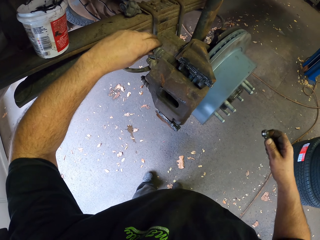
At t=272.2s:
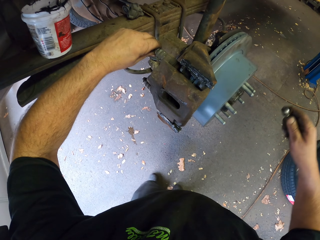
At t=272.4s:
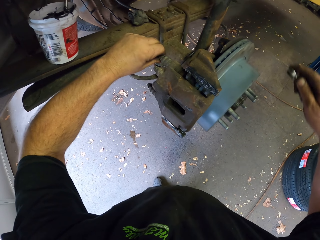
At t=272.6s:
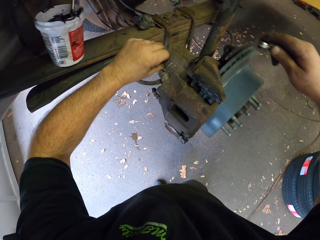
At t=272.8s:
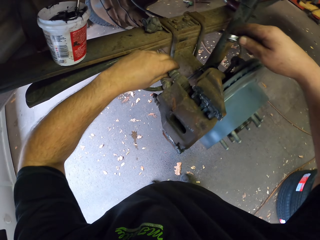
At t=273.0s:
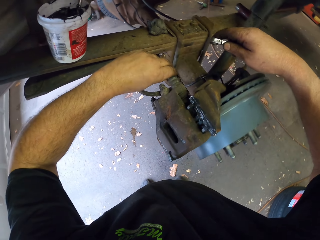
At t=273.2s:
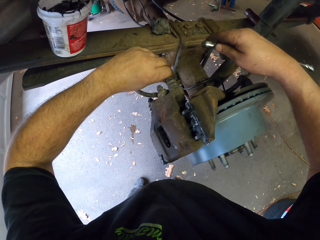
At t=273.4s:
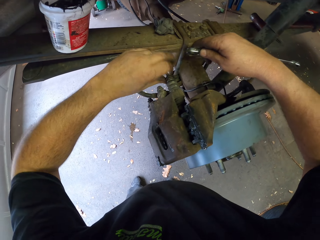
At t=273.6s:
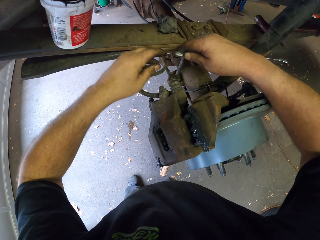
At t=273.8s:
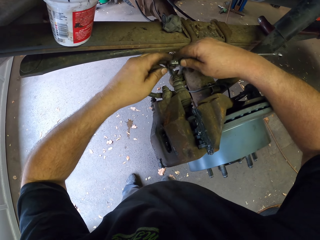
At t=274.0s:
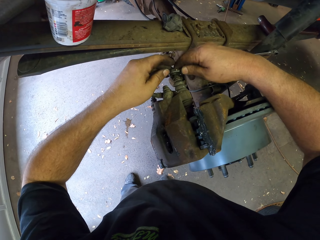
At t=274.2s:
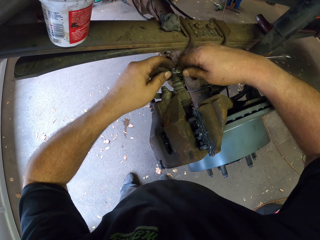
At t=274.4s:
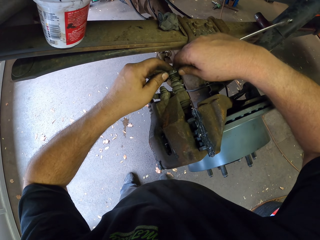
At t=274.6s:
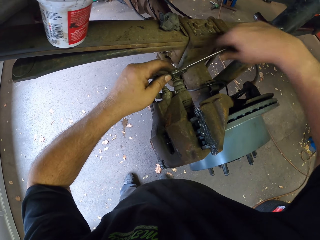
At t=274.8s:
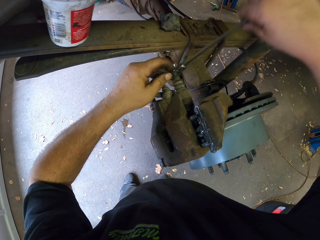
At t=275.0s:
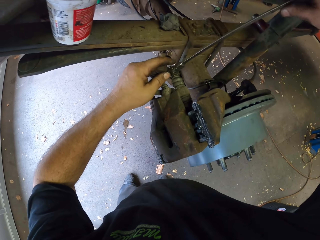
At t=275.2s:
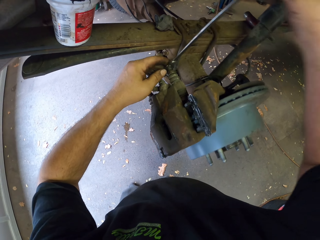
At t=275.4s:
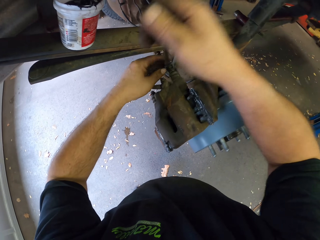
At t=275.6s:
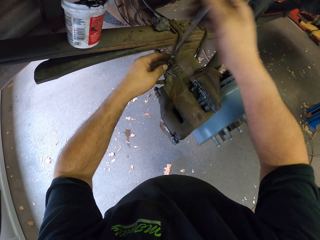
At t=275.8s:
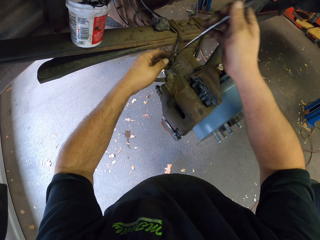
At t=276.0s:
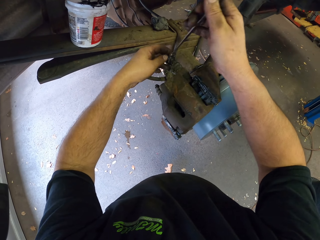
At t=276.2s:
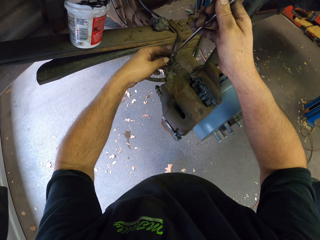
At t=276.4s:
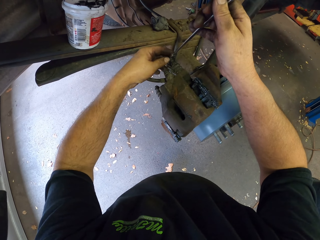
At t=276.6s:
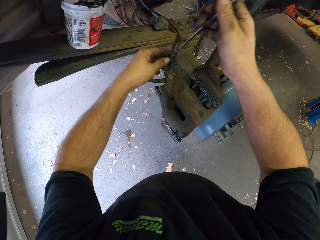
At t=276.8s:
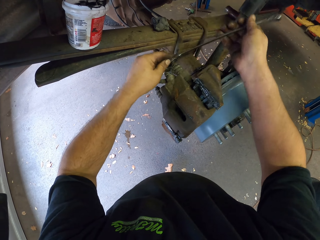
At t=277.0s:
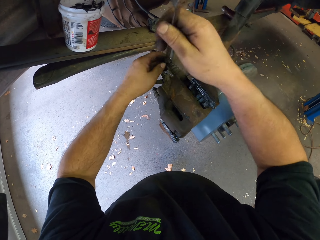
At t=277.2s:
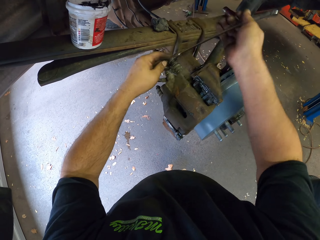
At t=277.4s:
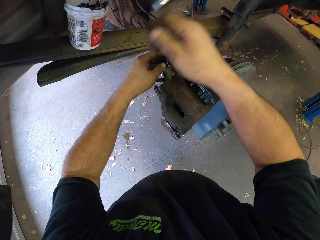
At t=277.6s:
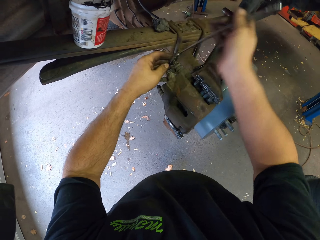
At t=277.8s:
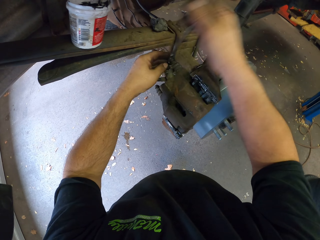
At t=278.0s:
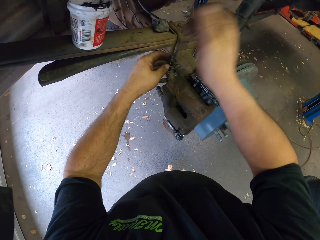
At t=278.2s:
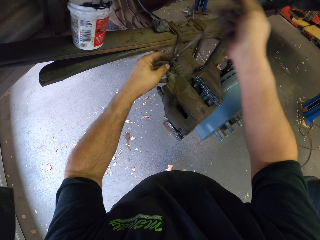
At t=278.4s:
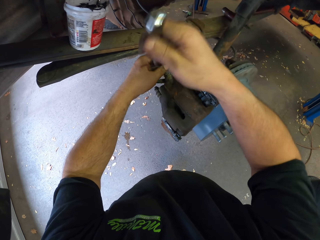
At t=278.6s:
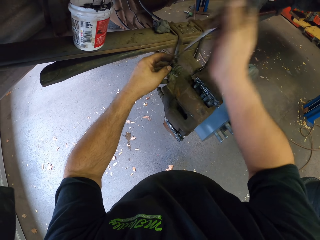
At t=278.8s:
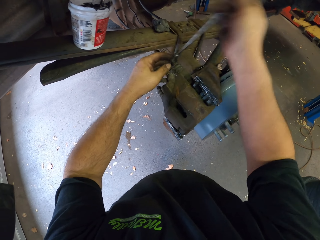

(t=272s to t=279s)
The camera wearer tightens the bolt using a ring spanner.

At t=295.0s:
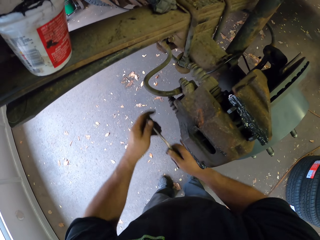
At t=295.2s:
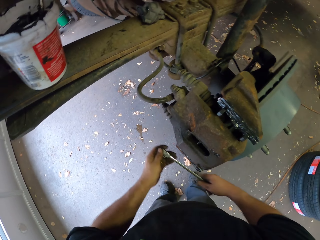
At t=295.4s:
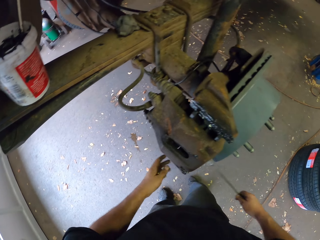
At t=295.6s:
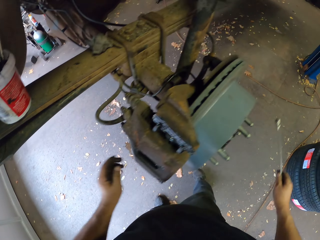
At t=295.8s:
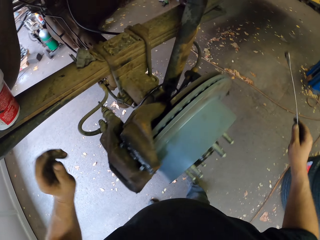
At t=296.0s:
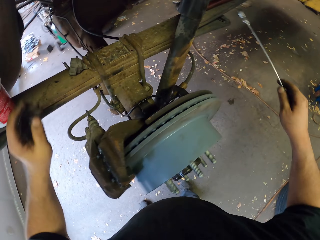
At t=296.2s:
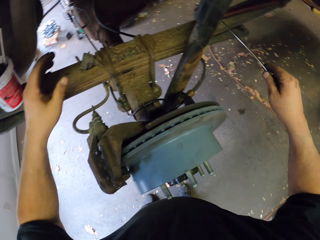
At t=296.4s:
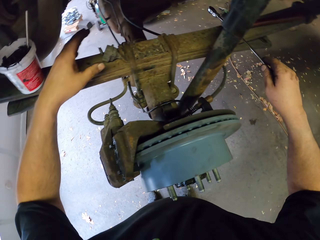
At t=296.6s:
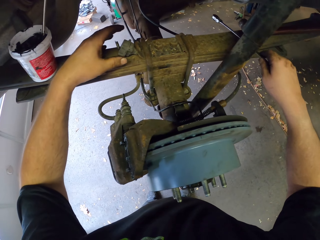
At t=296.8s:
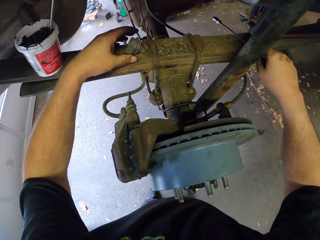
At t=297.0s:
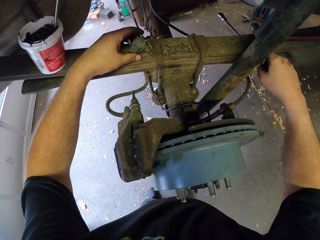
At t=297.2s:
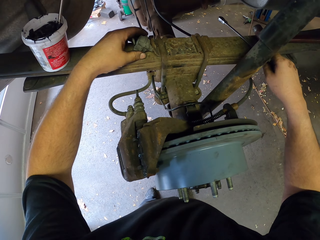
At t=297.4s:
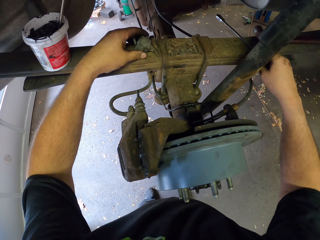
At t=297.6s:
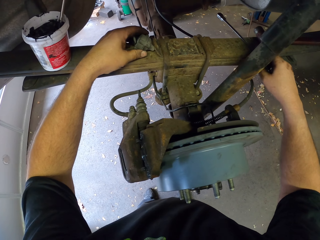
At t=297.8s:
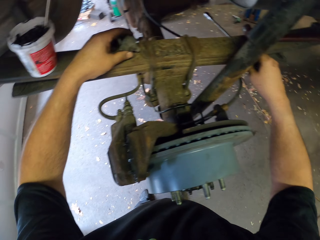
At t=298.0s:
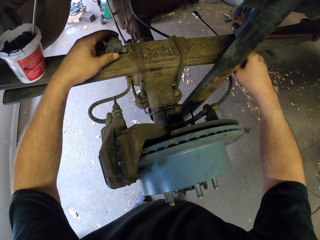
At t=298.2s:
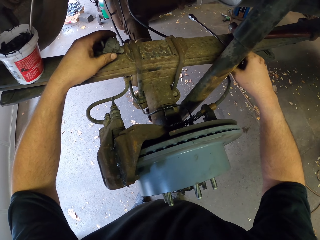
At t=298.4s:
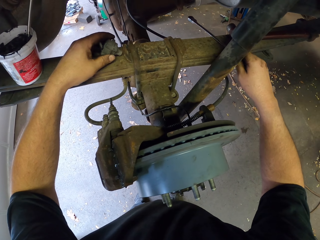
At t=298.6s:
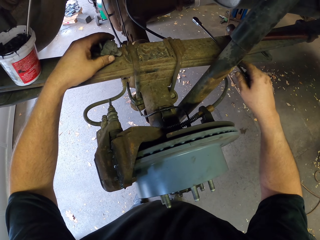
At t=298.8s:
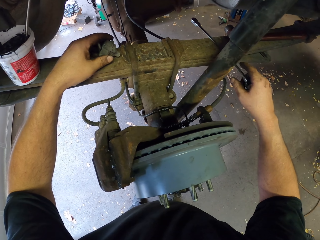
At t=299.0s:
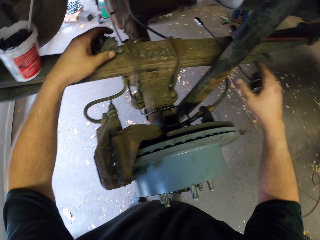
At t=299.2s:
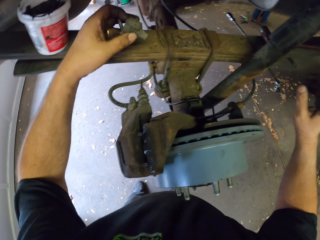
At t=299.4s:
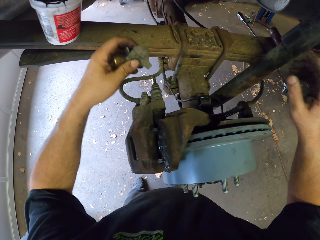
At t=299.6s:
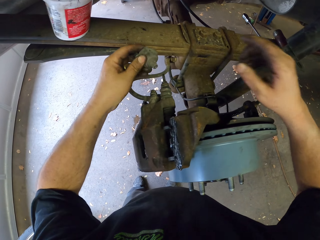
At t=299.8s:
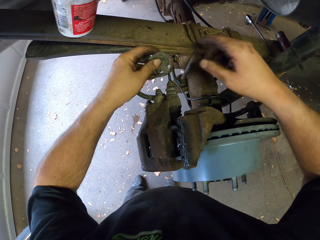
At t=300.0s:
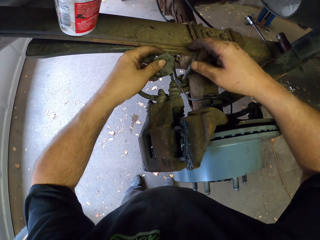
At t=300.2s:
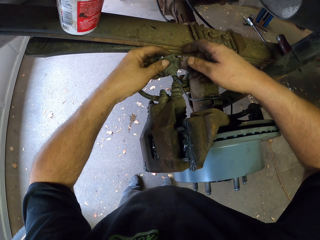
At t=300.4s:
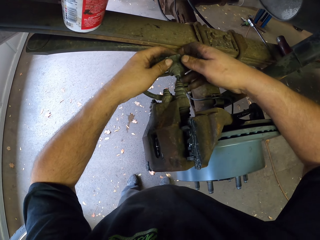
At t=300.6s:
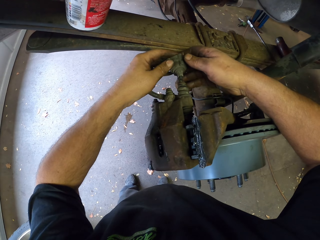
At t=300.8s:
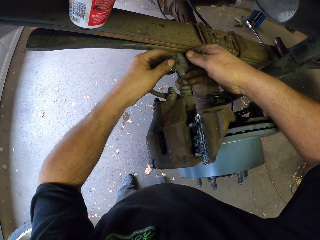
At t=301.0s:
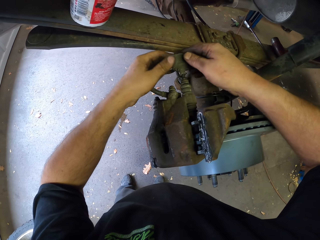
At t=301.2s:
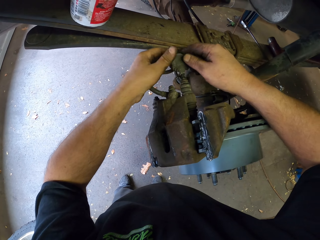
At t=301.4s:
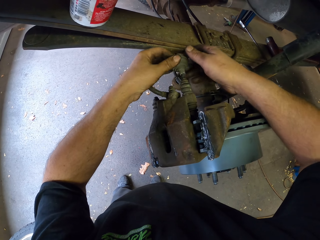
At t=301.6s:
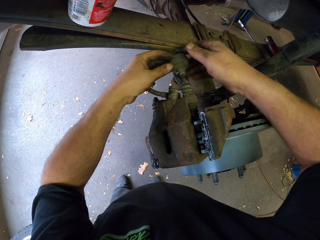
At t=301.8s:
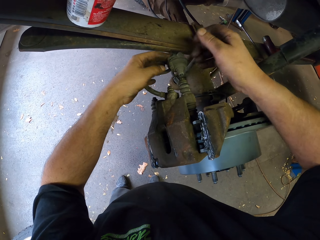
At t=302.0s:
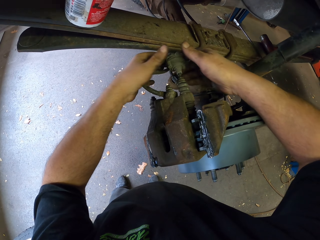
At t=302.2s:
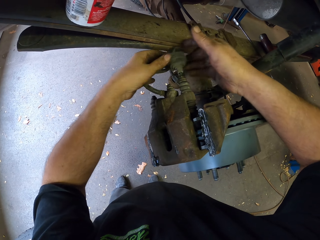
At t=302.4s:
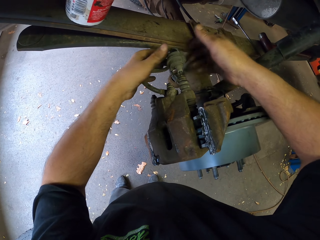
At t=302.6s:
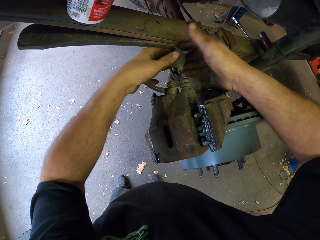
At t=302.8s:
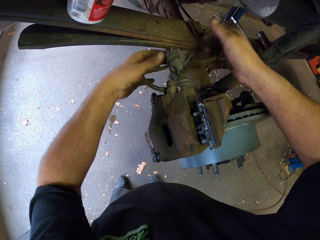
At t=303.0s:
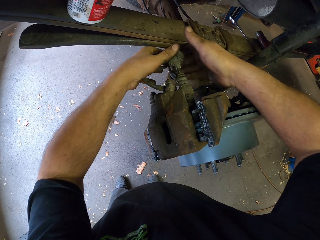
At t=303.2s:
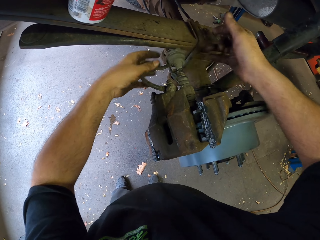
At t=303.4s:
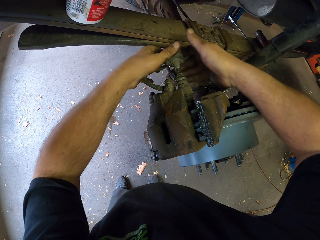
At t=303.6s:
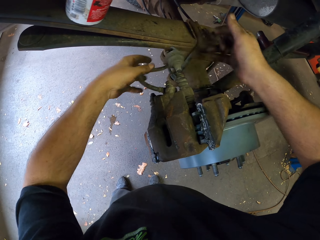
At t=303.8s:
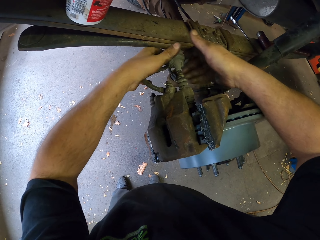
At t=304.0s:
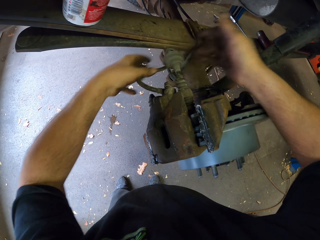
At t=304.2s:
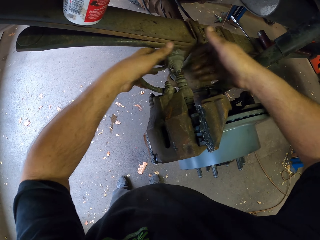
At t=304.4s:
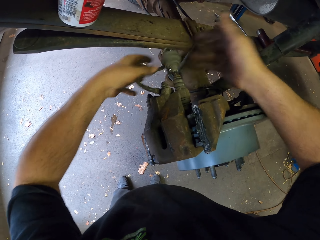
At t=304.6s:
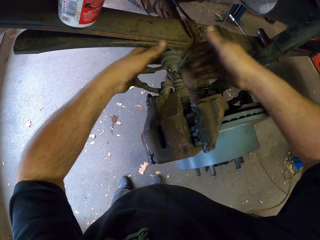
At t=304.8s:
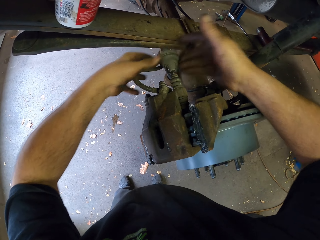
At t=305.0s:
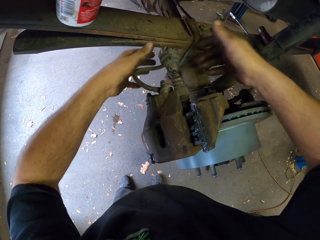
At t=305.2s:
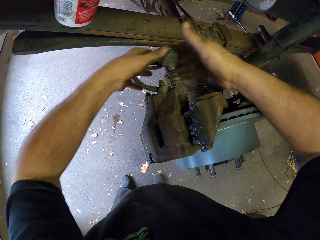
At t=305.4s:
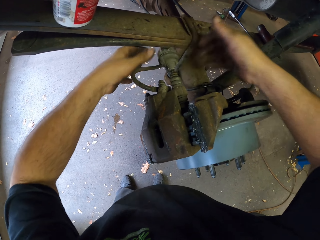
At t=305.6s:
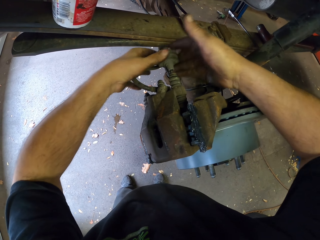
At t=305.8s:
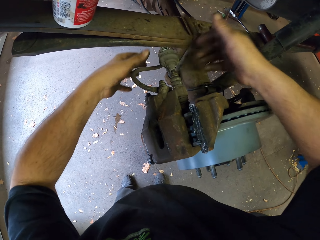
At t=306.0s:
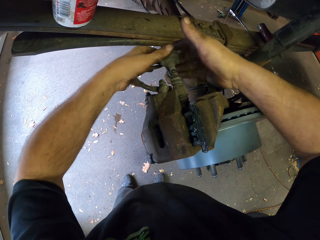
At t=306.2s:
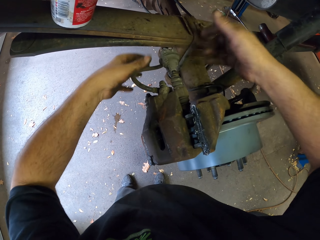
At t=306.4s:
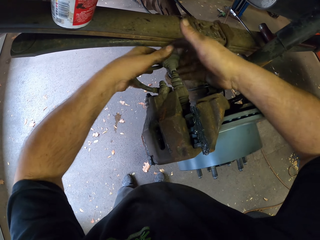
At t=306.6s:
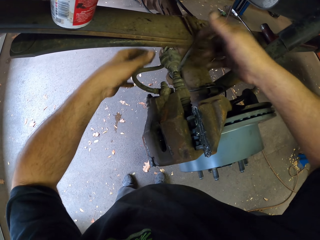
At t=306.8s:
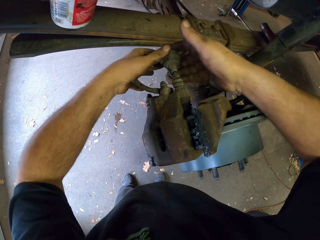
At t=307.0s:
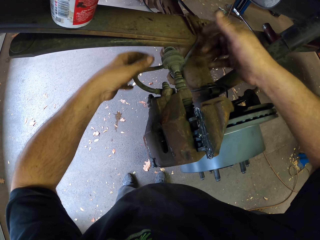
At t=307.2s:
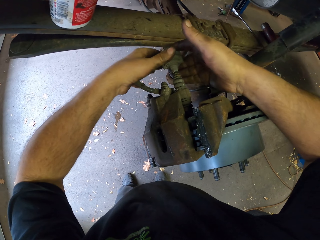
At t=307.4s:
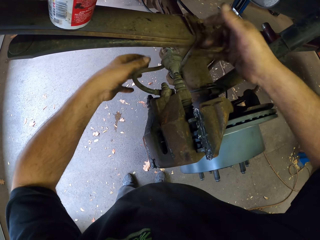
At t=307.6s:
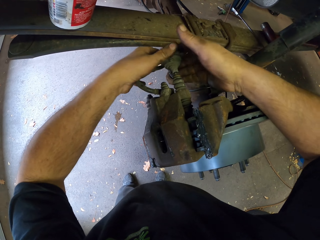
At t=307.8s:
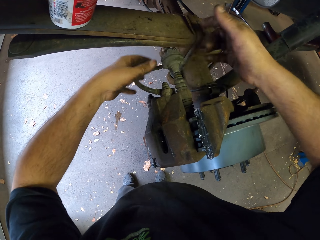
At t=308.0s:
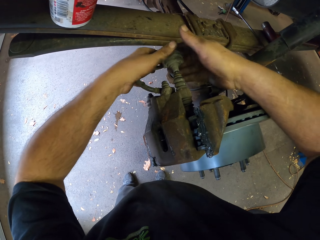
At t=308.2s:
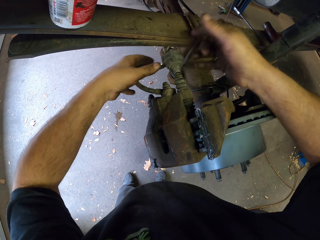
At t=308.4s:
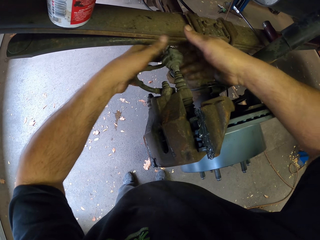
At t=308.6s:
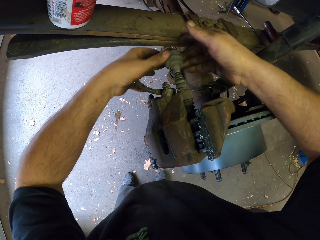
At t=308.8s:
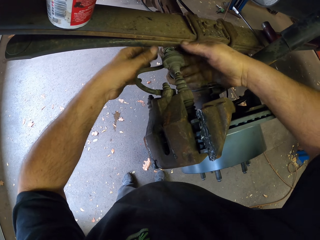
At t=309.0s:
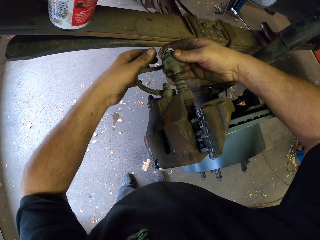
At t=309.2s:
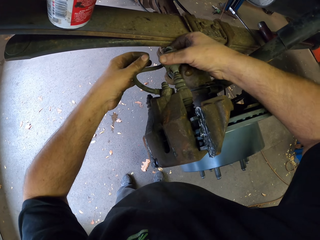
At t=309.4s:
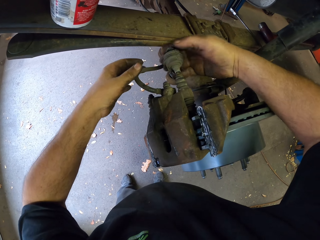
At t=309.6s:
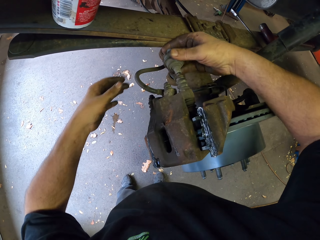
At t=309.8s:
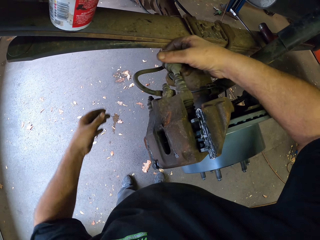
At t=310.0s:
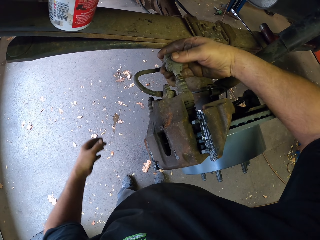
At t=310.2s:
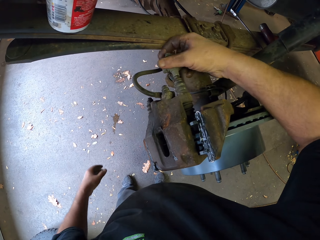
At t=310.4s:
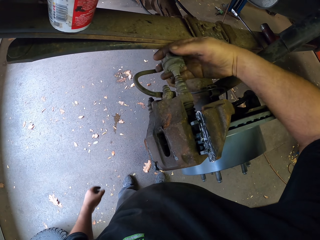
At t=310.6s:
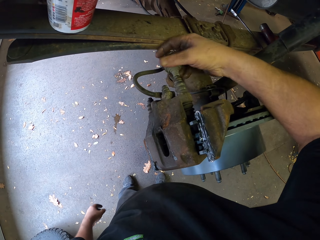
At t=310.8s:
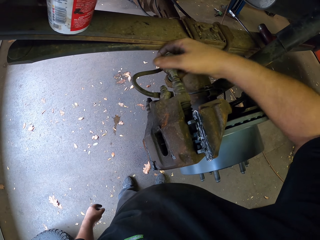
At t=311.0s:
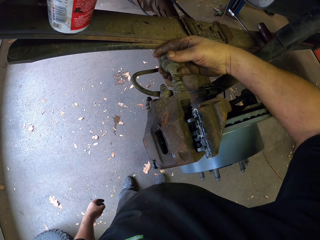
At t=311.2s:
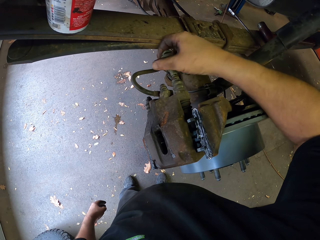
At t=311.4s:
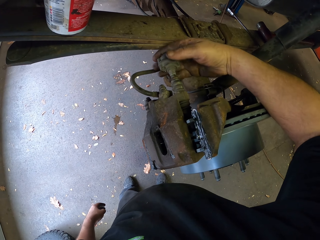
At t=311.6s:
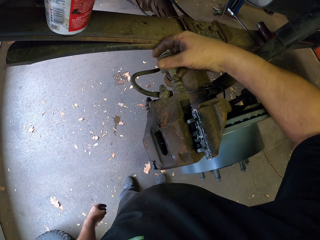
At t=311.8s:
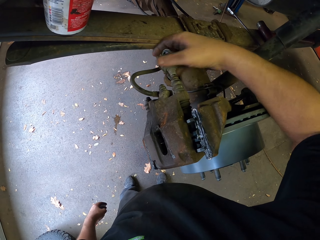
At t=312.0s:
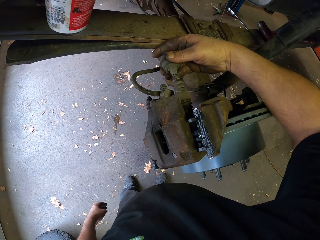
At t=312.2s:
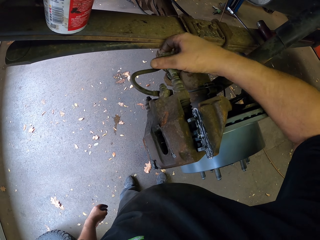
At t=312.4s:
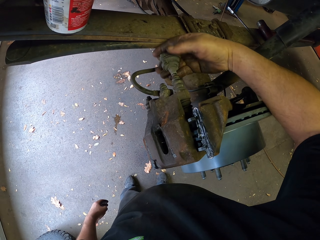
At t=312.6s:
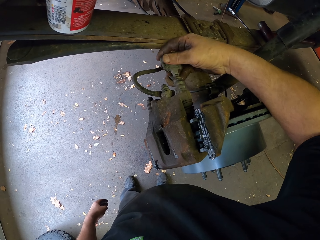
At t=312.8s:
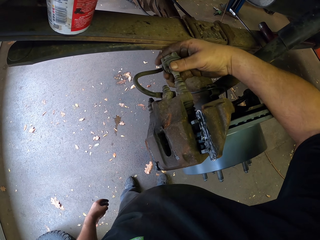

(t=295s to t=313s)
The camera wearer puts the long spanner away. They work on the car and tighten something with hands.
